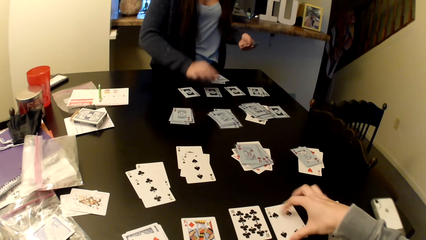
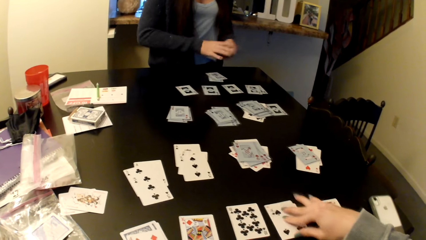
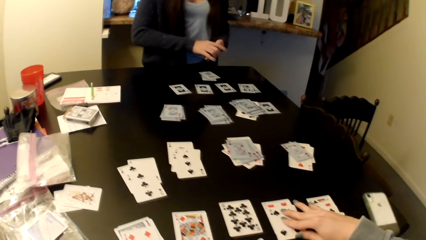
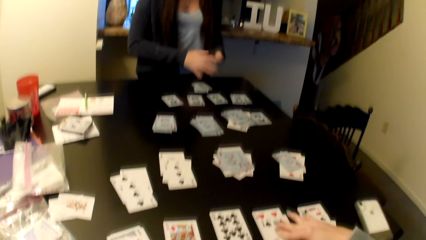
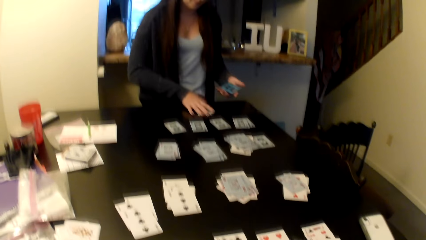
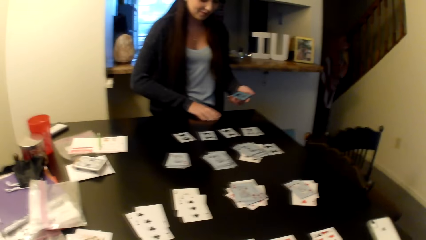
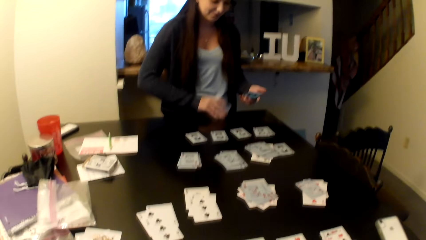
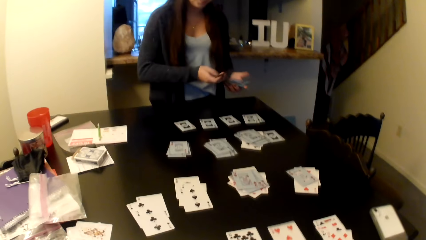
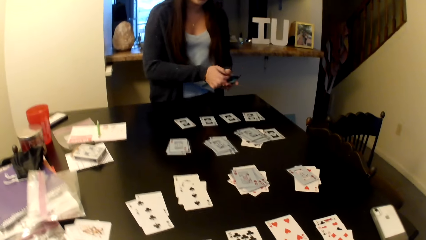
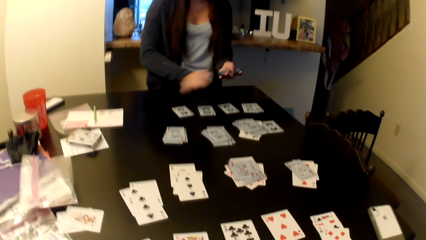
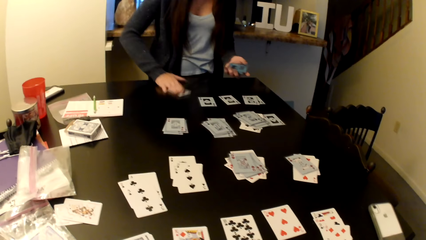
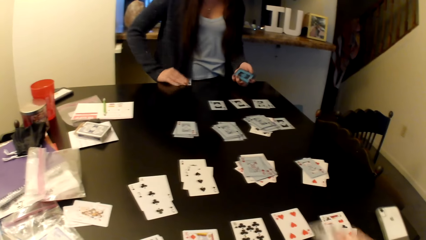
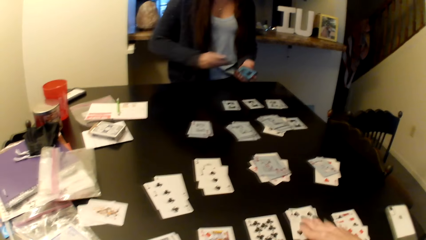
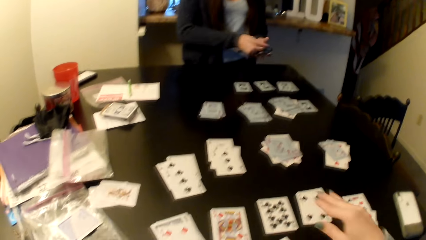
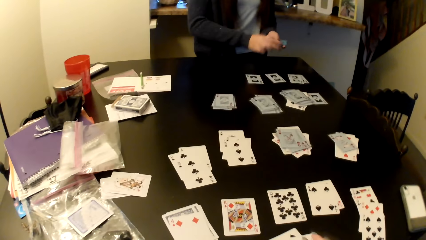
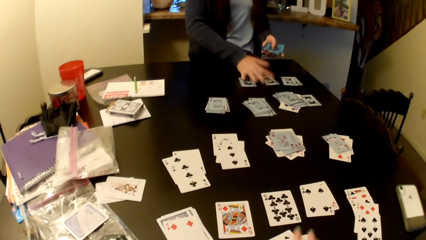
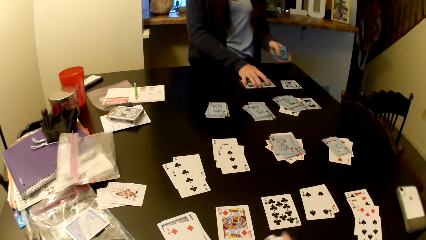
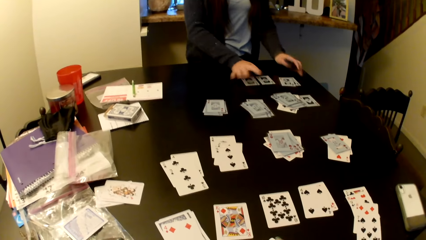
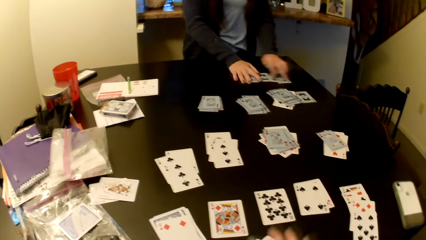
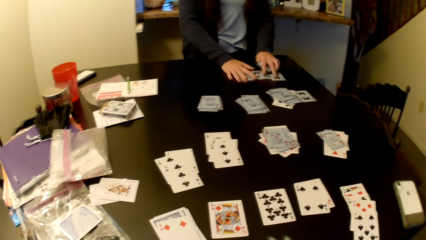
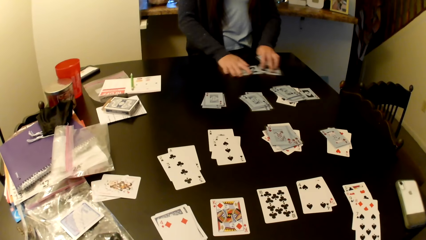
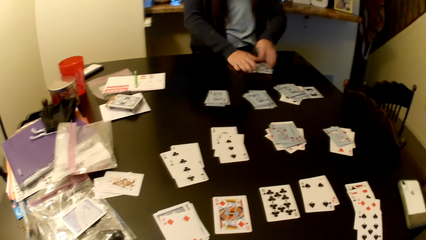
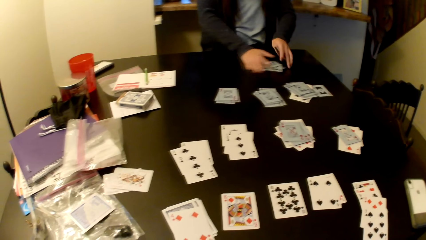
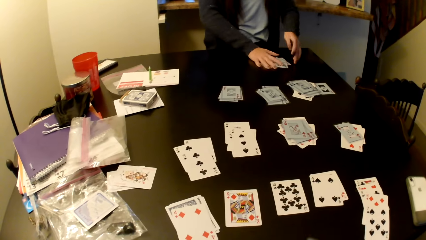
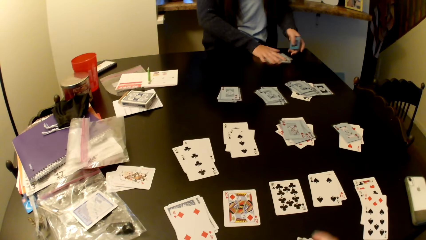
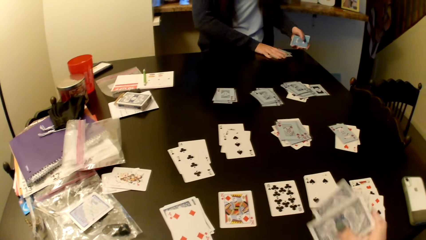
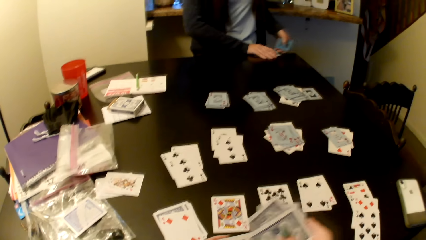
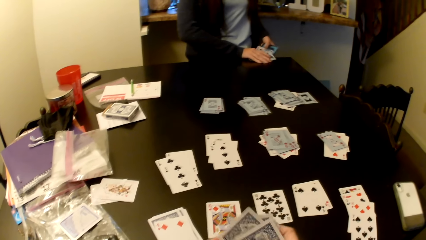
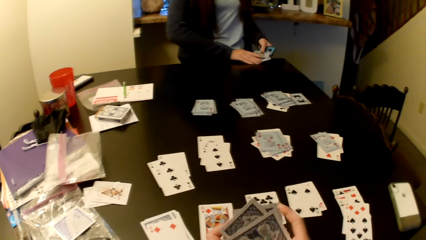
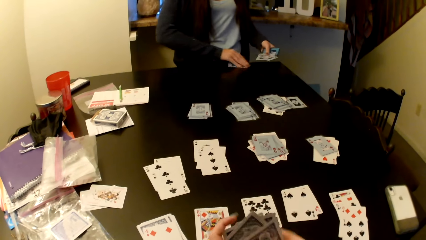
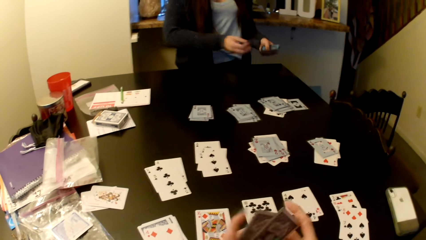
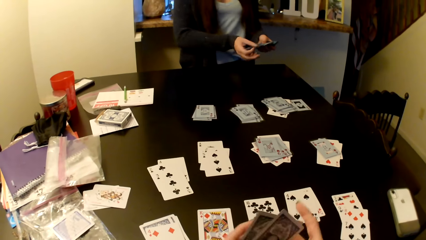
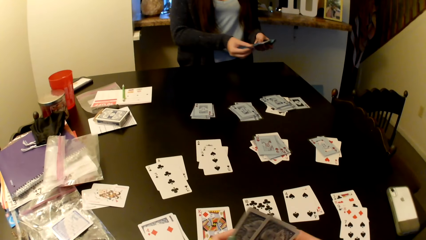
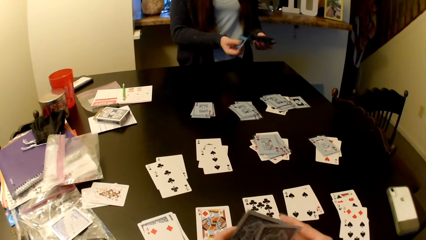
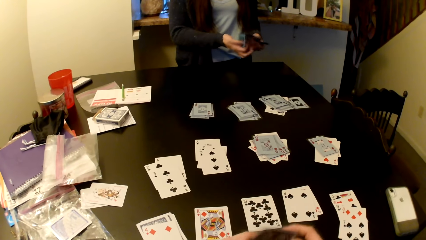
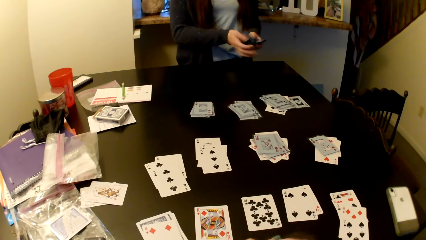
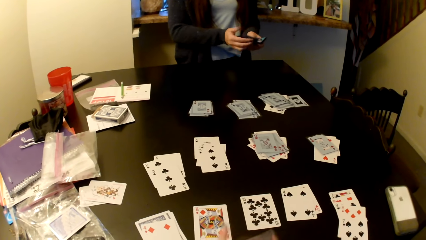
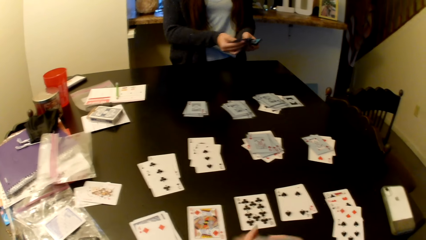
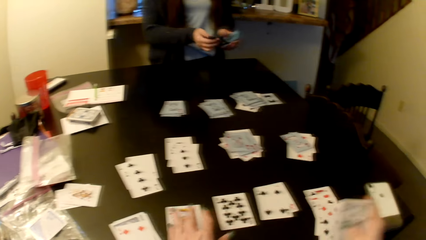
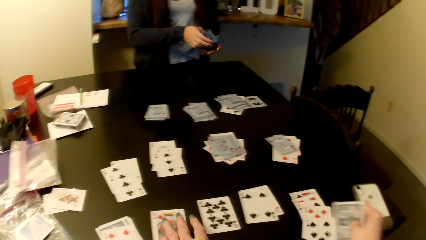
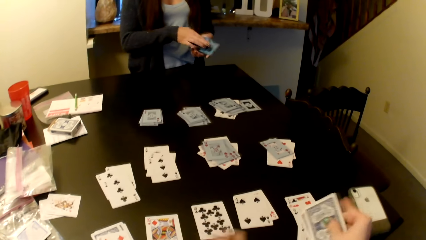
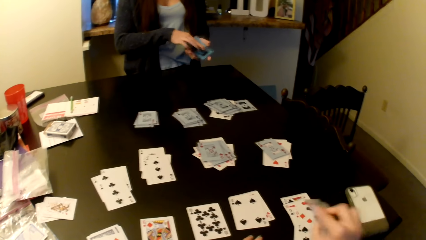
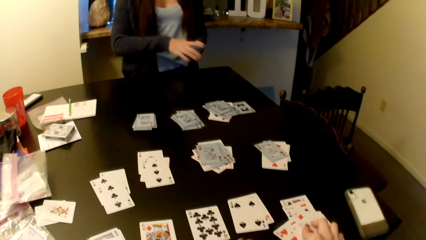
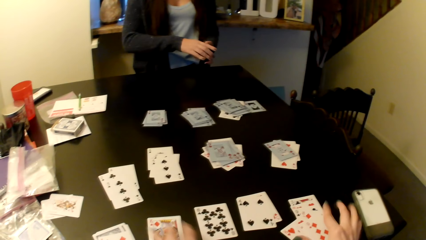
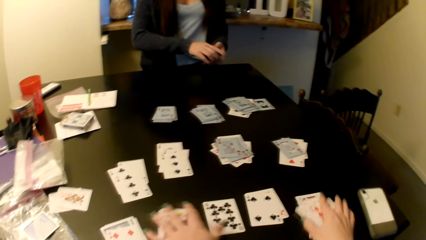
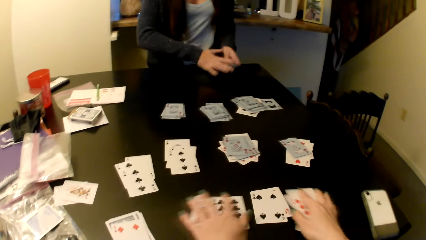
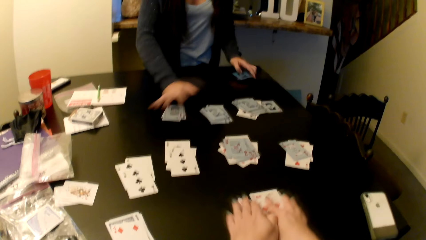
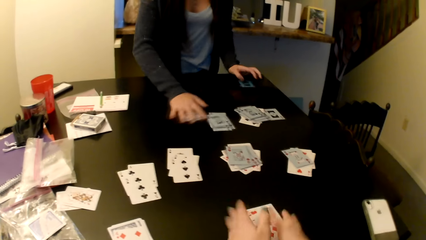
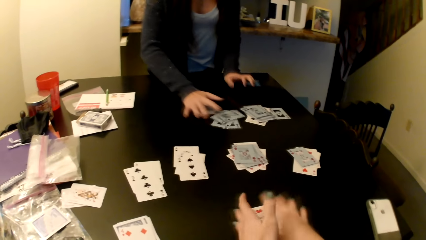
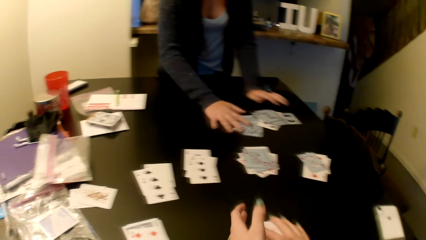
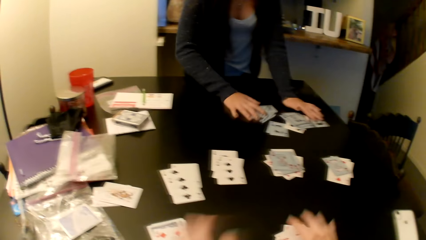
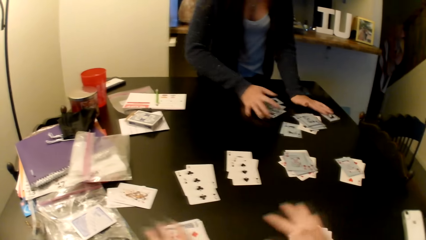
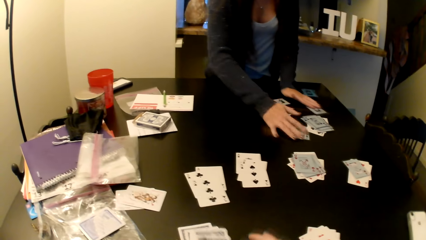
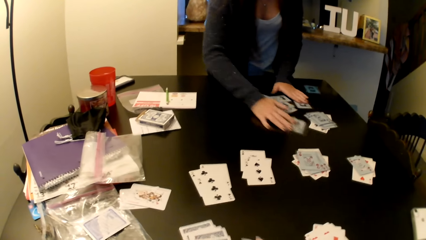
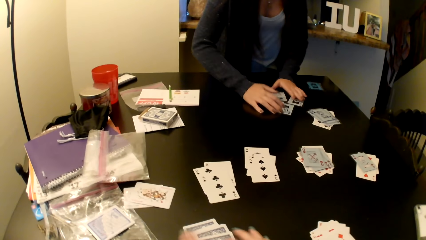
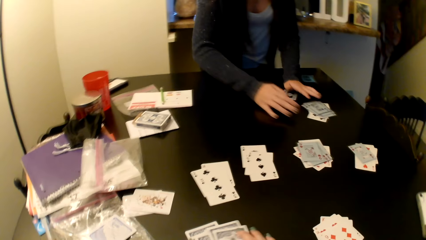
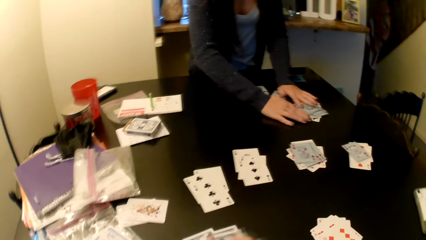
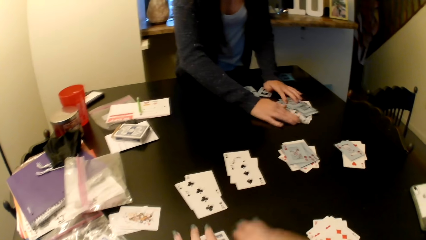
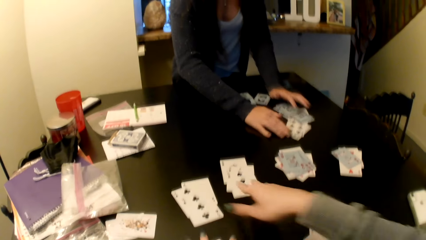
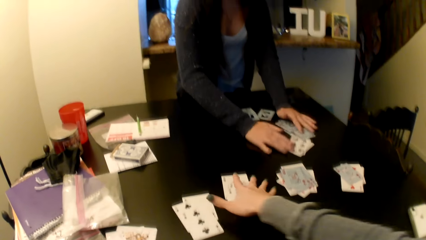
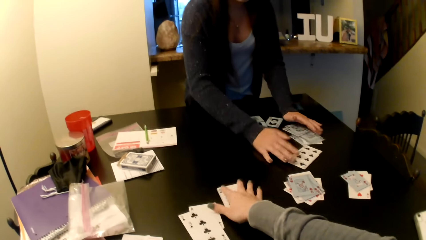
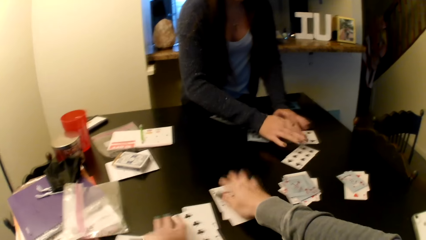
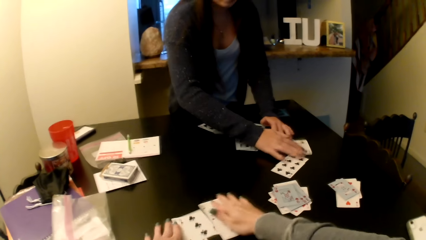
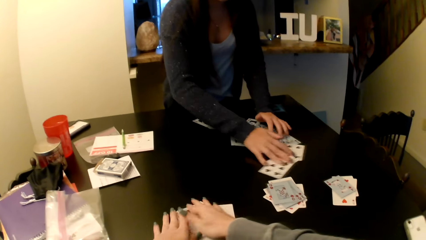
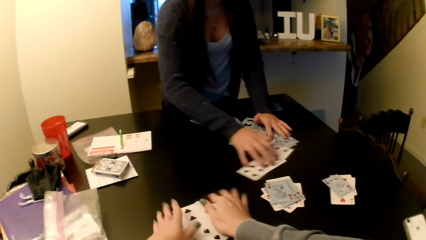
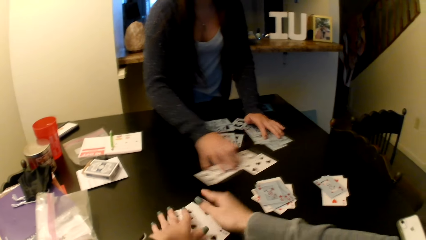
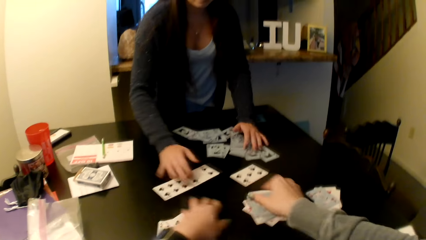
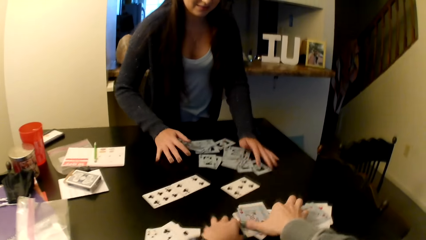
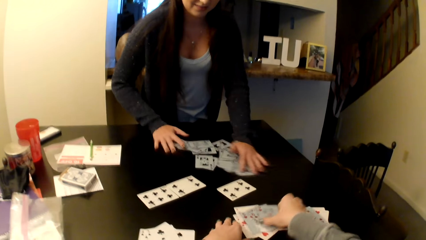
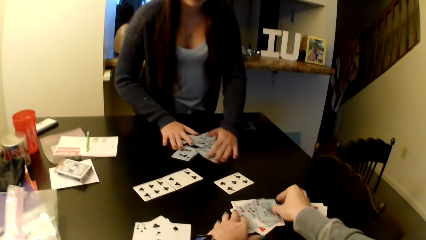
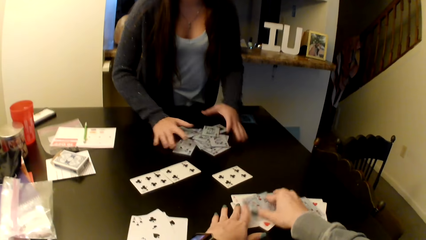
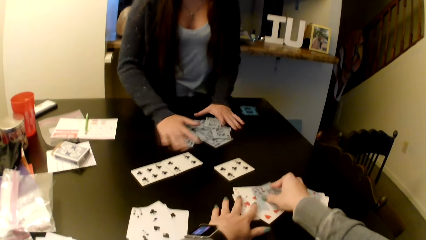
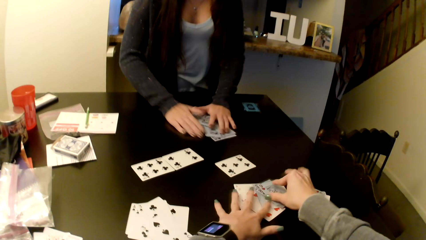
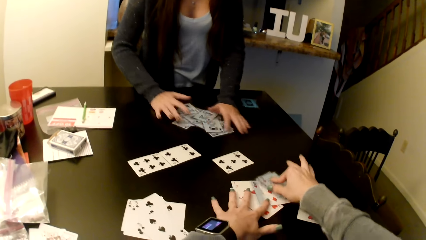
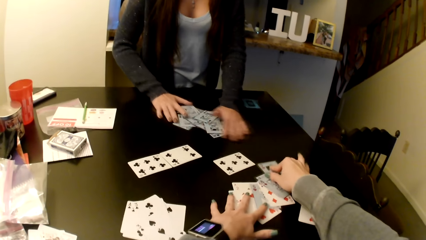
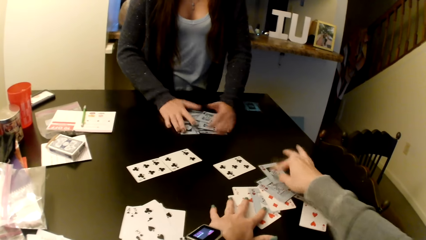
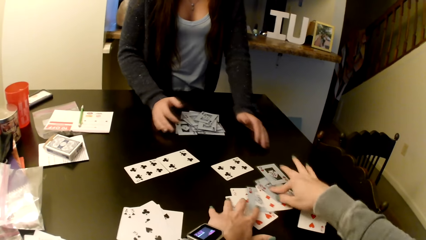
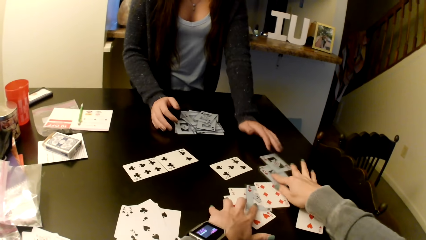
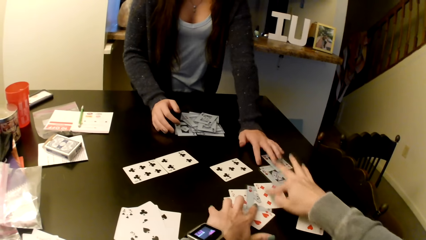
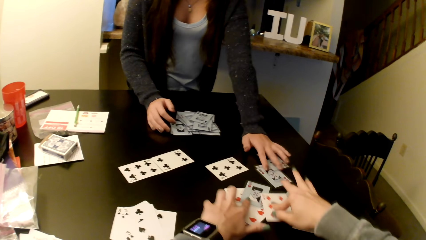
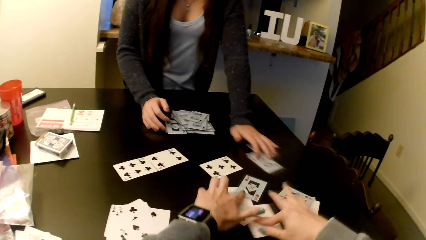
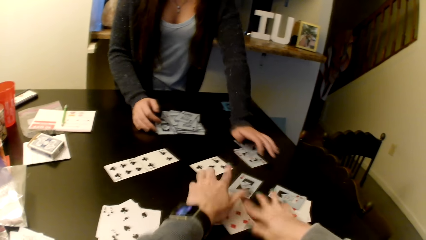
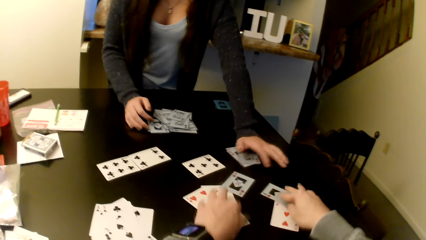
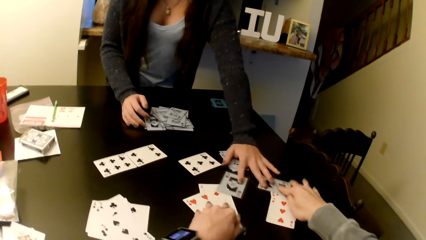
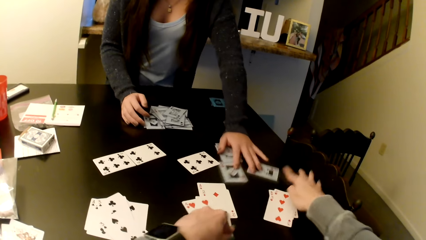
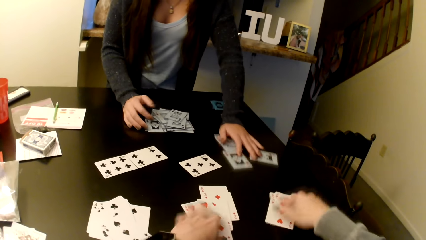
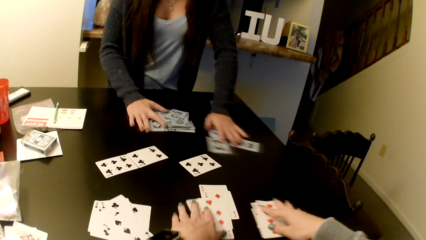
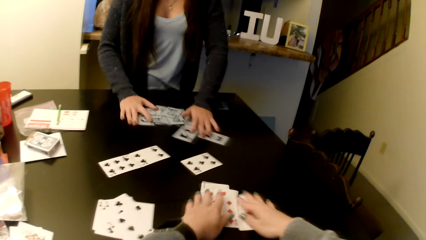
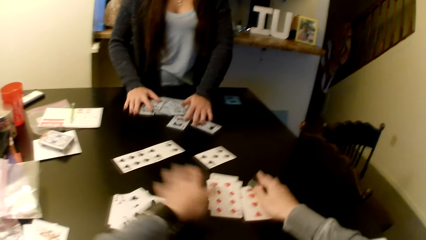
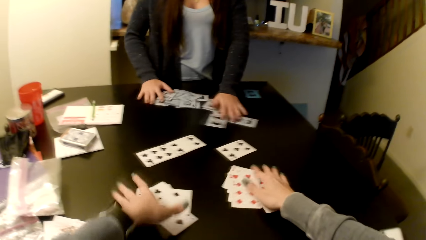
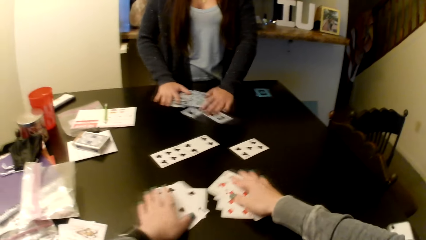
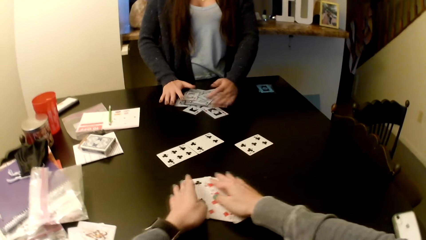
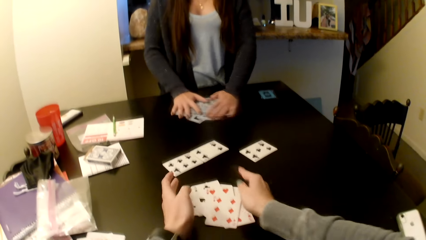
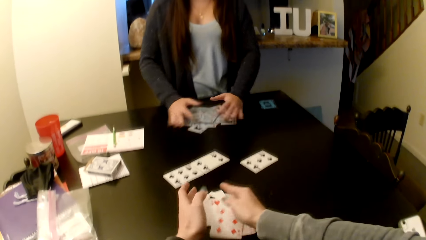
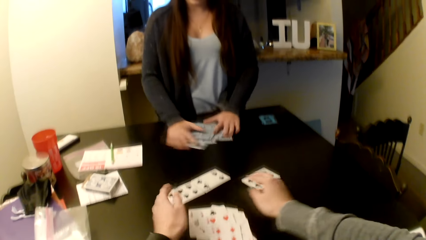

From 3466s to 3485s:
A person picks up the cards on the table. The person picks up her cards. The camera wearer gathers the cards on the table with her hands. The person puts the cards on the table and gathers the cards on the table with her hands.
